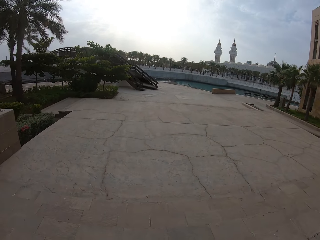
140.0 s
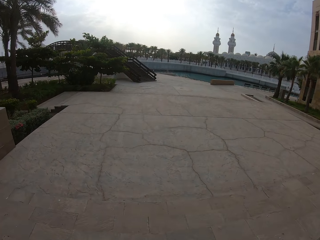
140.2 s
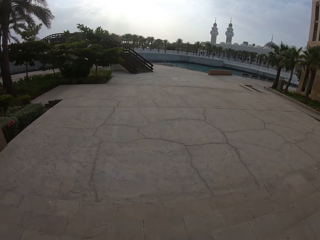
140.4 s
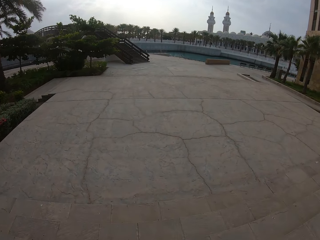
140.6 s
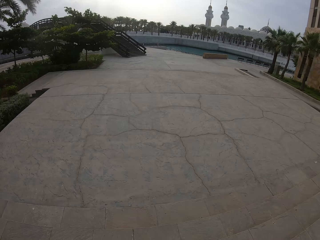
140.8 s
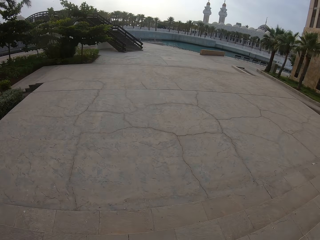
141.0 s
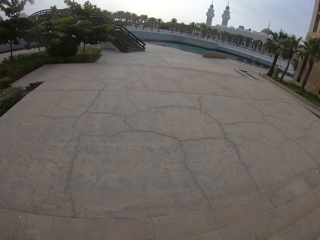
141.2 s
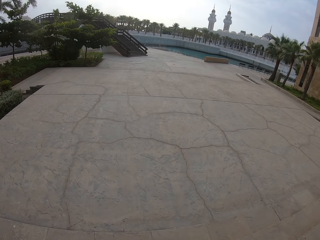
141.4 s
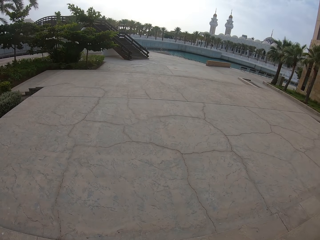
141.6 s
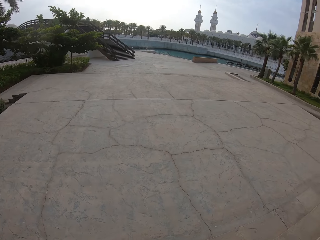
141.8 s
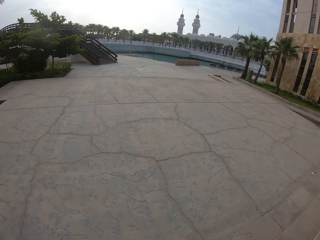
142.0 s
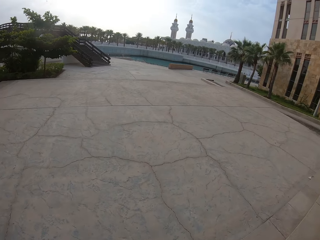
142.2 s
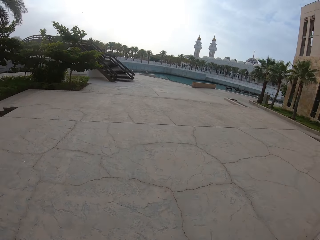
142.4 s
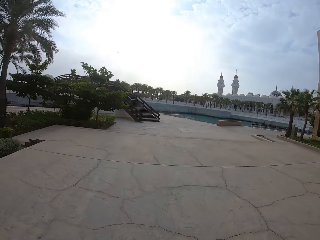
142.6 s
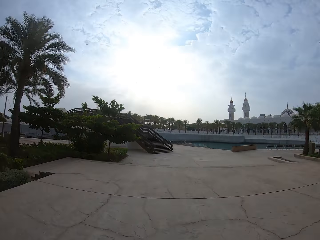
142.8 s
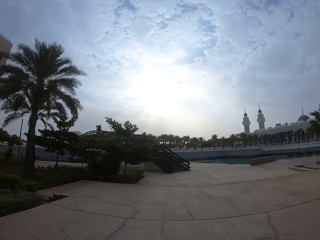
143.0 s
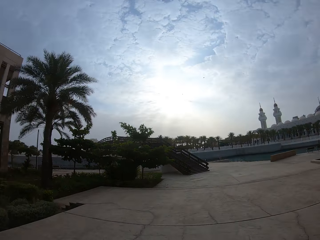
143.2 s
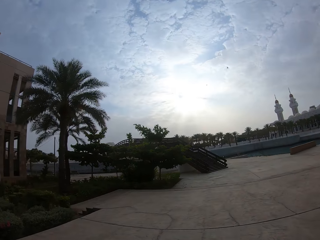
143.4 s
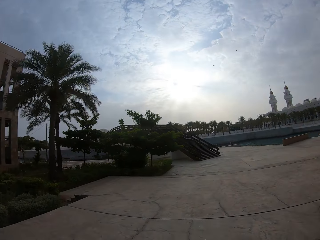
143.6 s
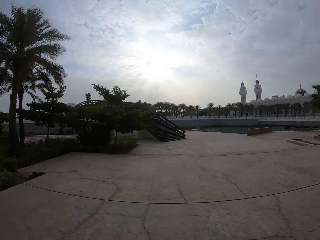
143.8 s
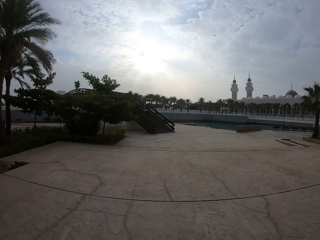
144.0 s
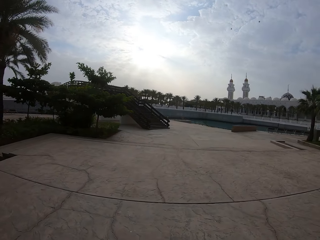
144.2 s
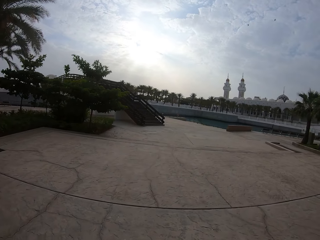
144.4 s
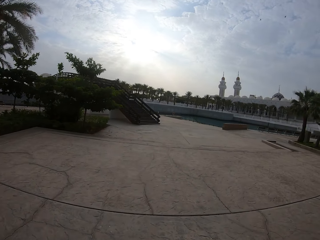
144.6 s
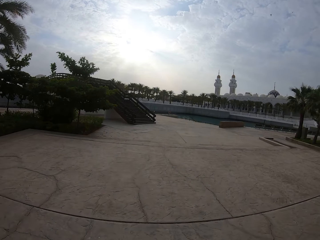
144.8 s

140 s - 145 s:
The camera wearer walks along the pavement.

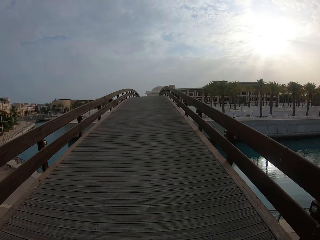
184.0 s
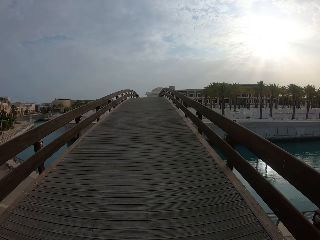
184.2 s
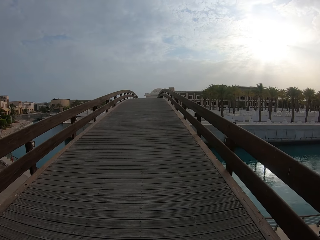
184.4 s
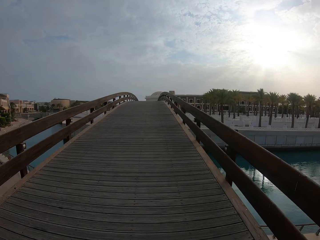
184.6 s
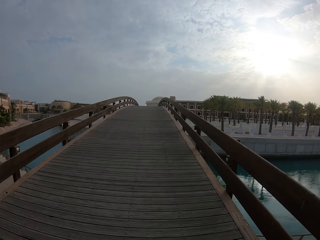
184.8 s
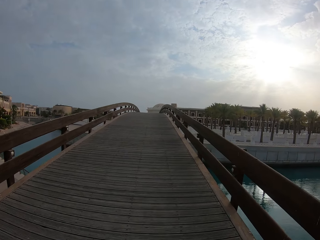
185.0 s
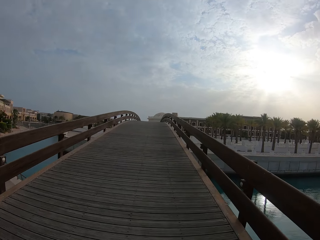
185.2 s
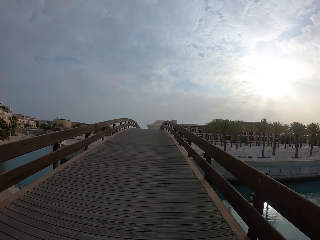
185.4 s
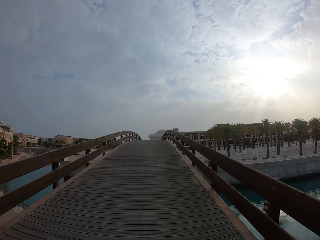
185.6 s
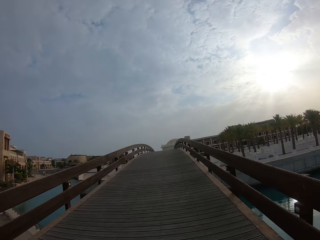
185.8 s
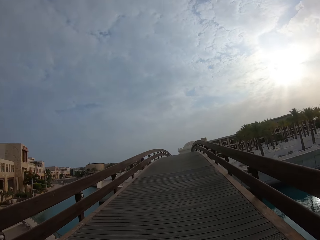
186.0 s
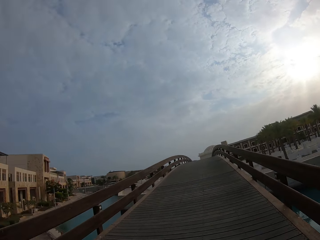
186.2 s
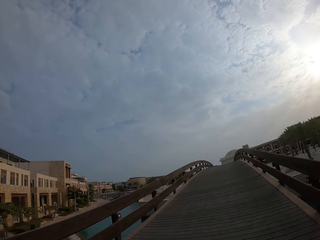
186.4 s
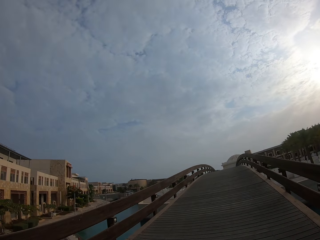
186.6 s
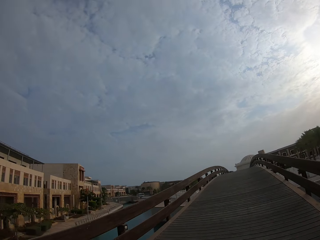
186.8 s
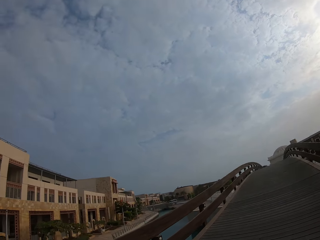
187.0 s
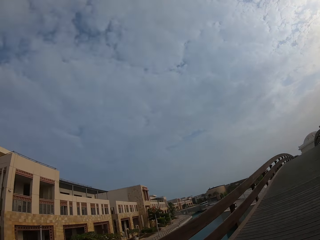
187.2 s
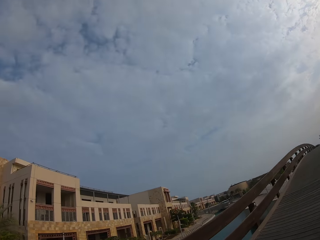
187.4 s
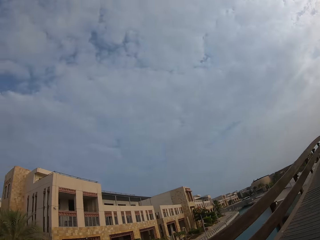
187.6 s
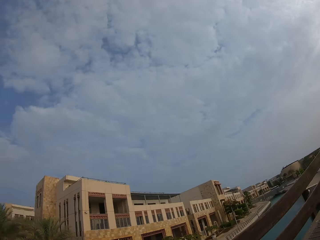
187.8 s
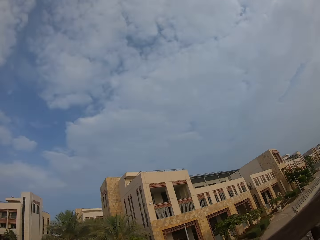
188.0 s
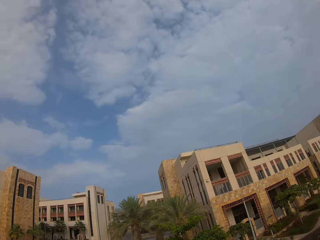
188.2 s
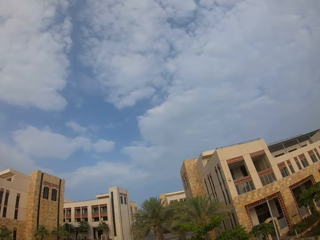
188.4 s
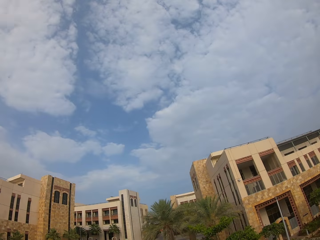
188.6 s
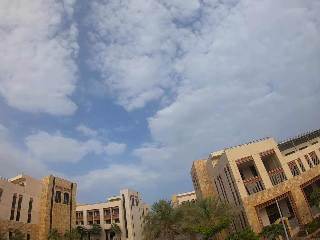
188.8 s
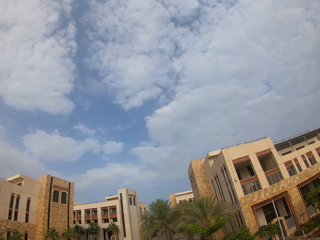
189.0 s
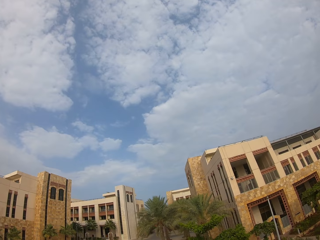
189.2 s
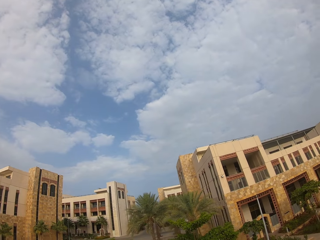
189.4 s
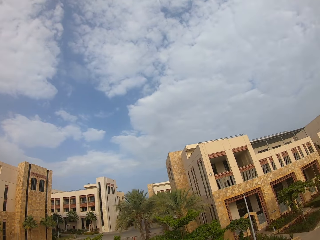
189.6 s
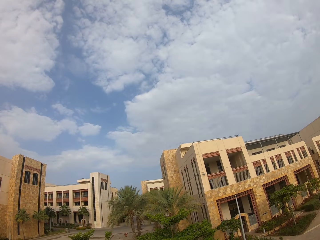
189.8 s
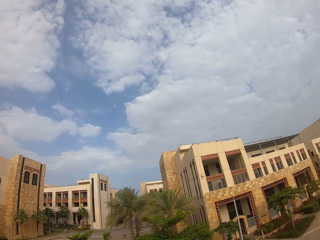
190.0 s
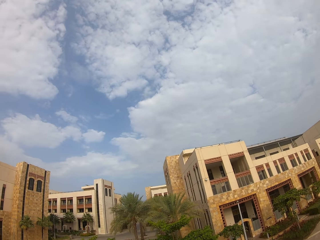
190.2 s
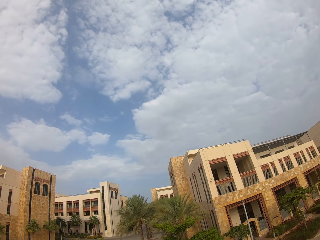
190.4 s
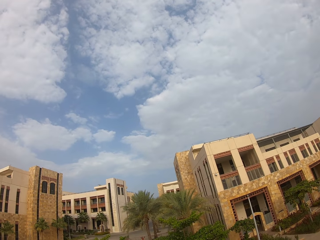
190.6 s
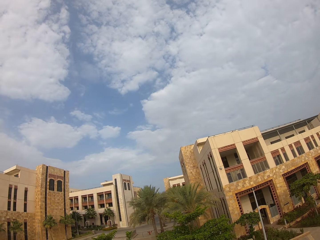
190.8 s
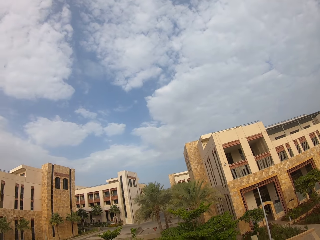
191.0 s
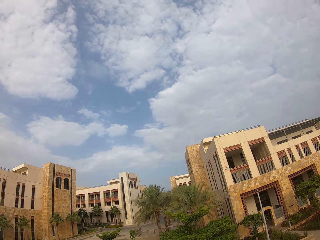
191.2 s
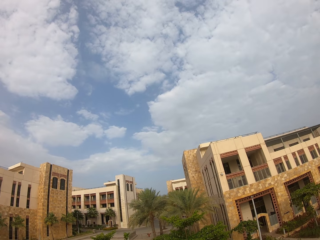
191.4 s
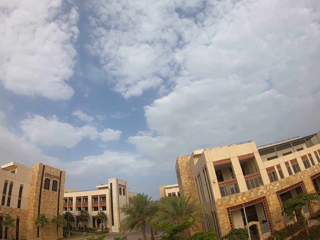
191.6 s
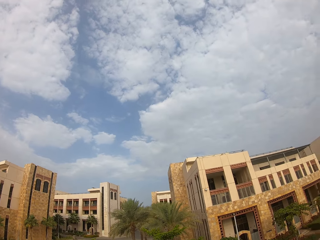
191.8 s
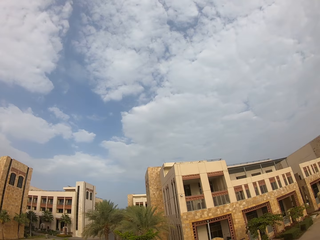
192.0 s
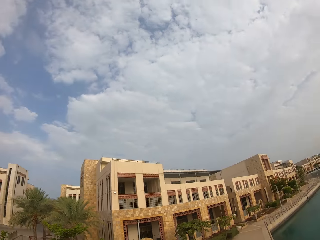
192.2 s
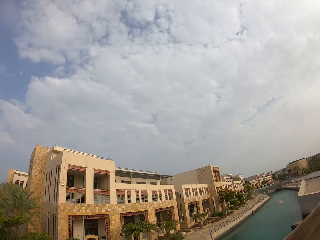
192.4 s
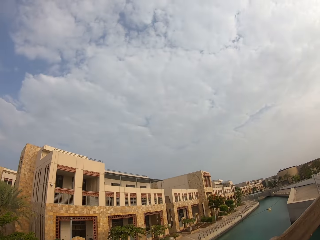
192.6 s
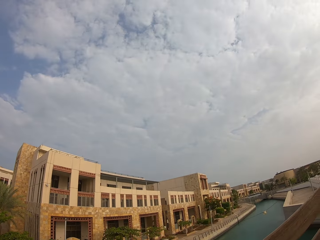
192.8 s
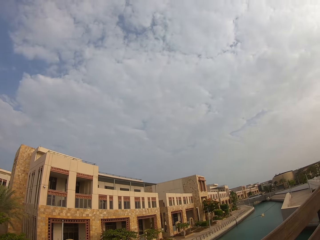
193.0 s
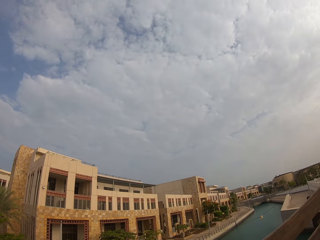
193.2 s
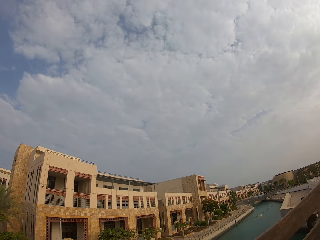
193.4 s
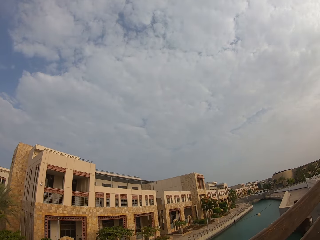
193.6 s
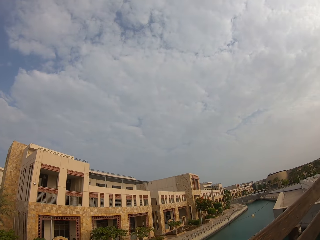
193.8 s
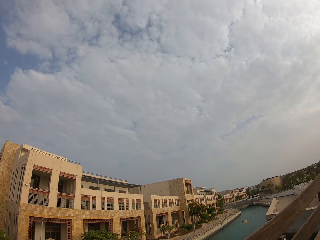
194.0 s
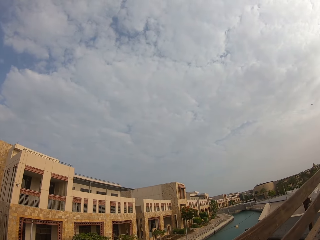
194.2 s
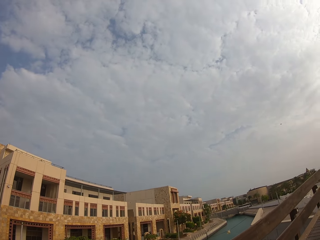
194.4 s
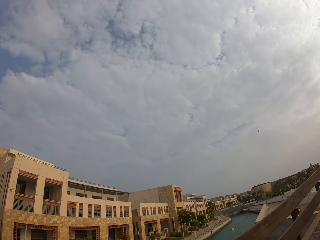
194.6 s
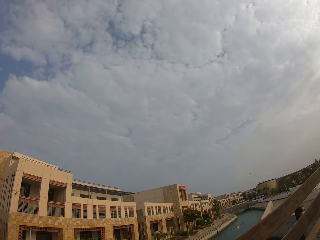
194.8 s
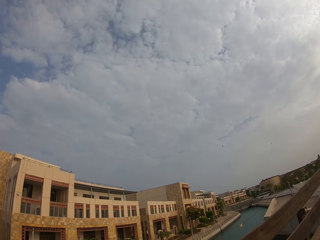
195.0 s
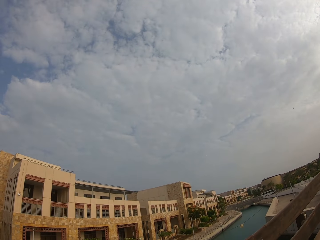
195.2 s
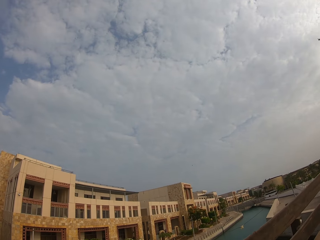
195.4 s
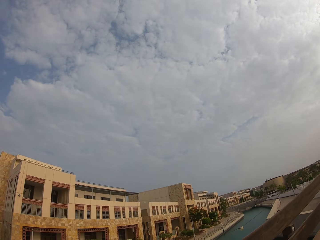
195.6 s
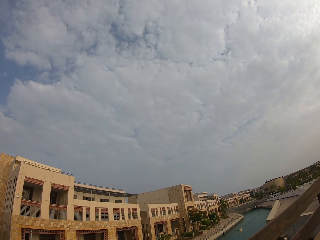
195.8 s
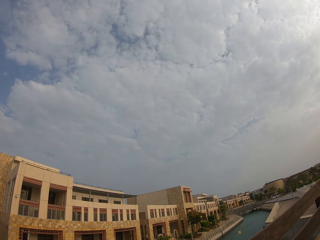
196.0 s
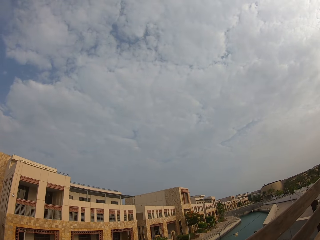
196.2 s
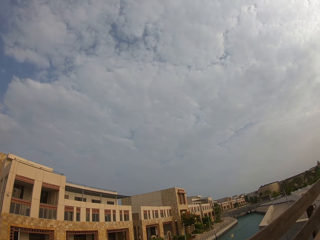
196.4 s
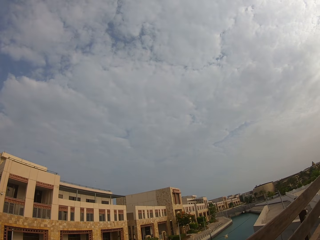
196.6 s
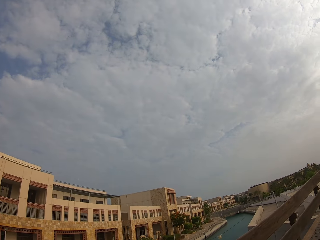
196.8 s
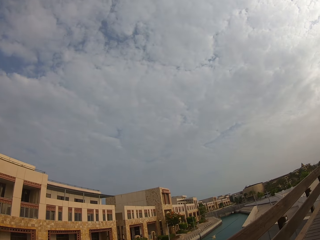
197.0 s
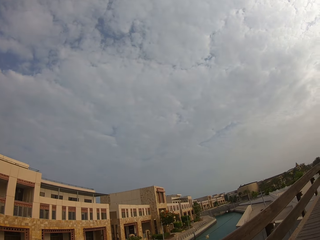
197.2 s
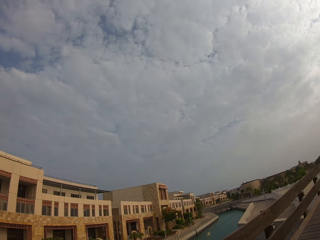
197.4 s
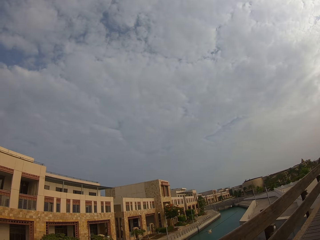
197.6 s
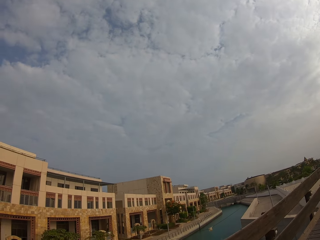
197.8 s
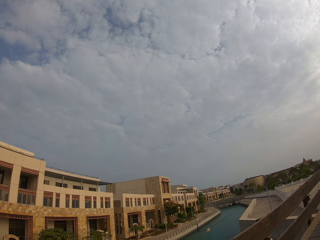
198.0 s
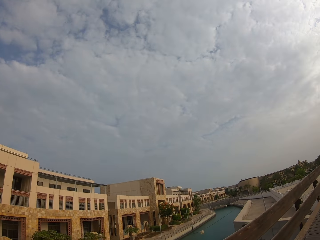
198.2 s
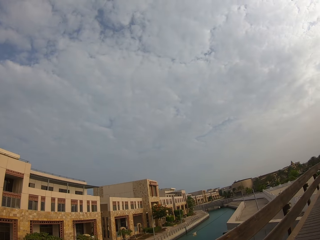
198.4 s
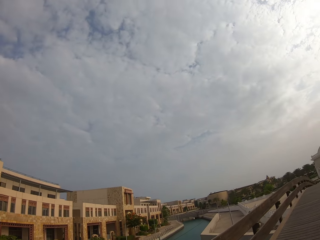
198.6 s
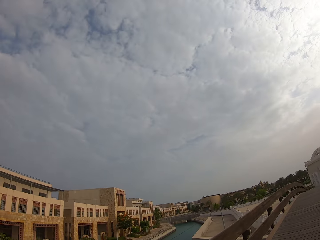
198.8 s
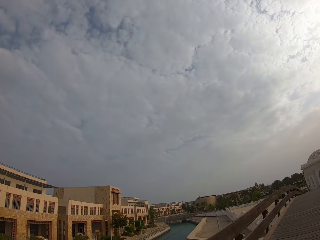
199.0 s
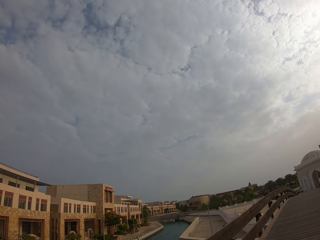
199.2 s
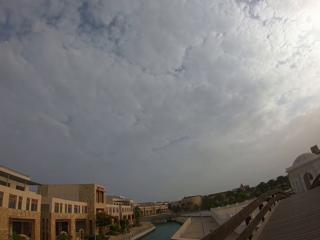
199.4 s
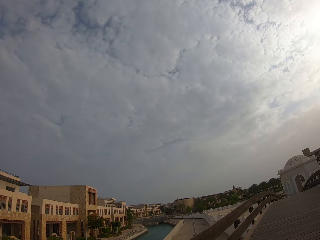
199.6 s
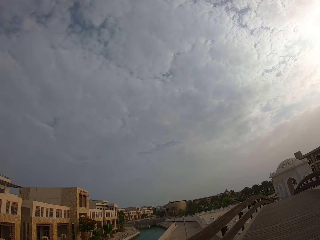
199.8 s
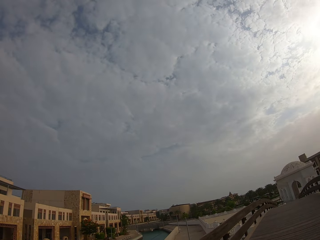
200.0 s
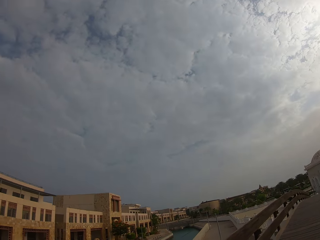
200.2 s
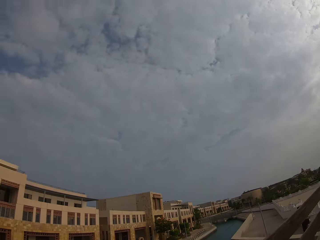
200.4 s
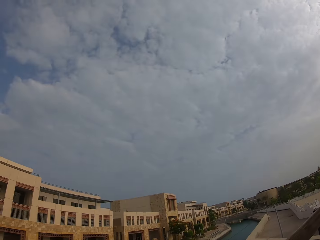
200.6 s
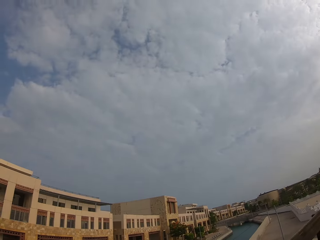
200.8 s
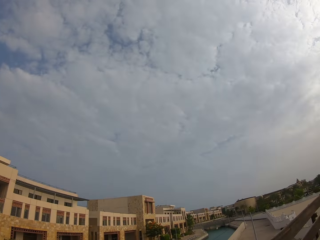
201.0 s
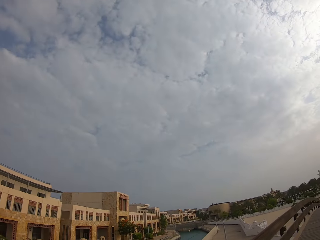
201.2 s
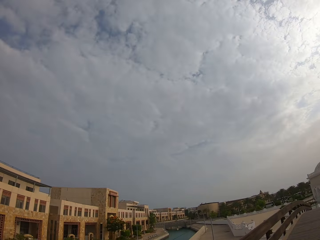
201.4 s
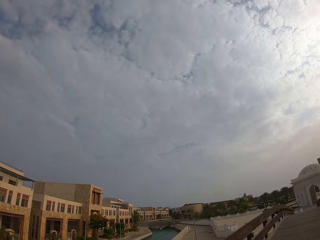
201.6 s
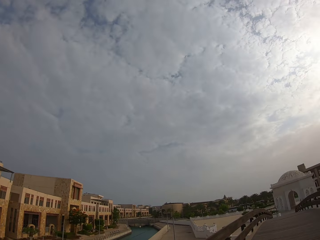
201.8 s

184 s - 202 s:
The camera wearer walks over the bridge. They look around.
